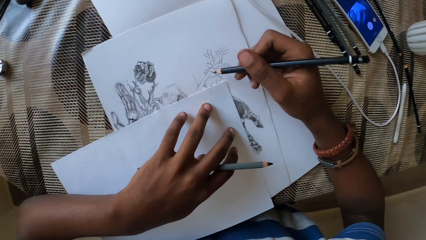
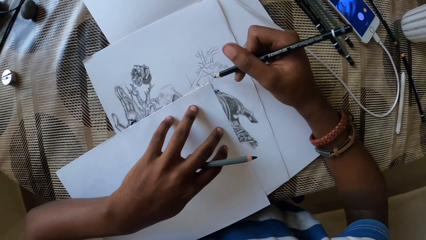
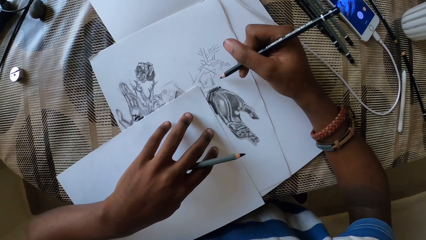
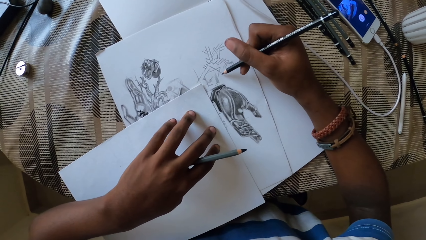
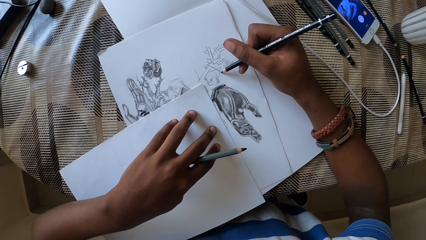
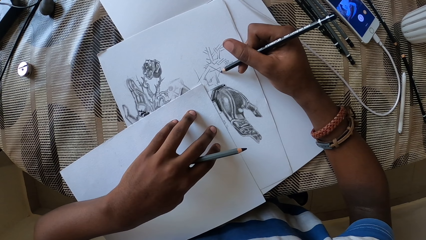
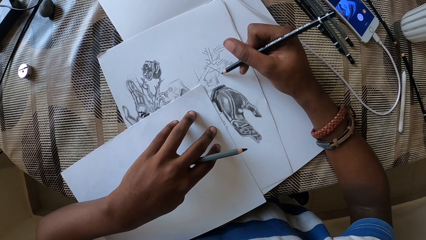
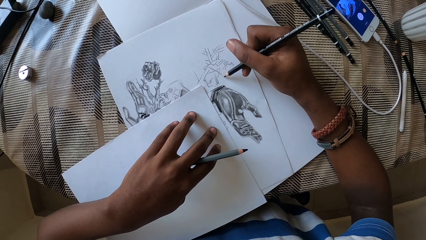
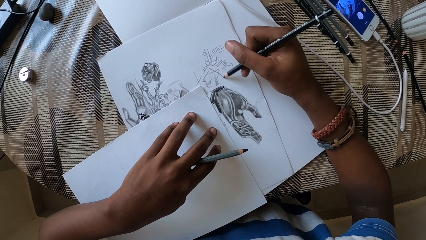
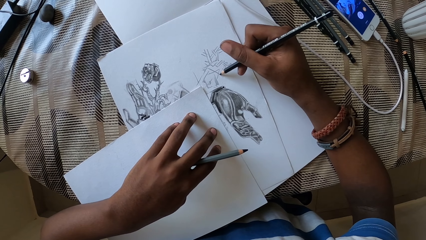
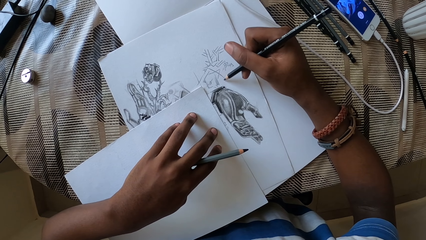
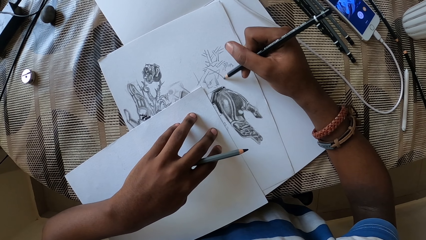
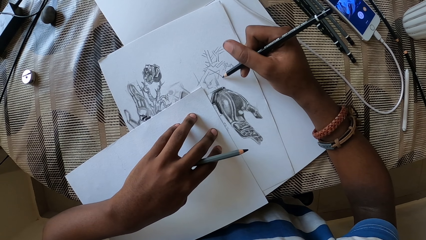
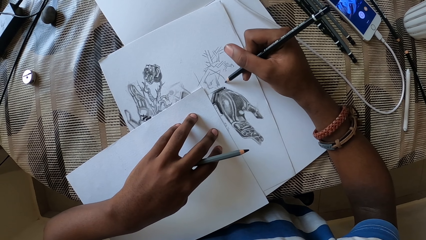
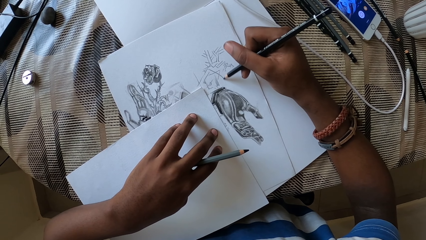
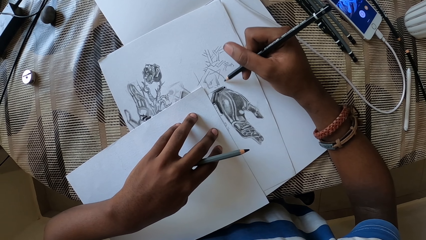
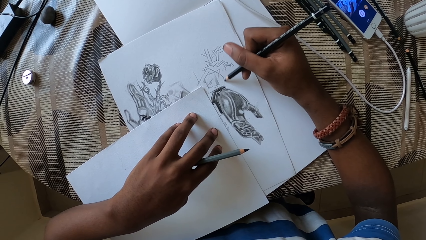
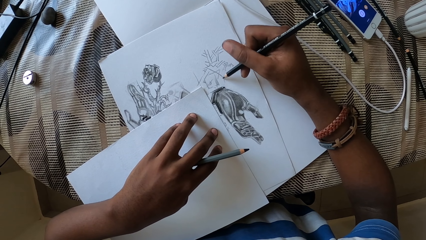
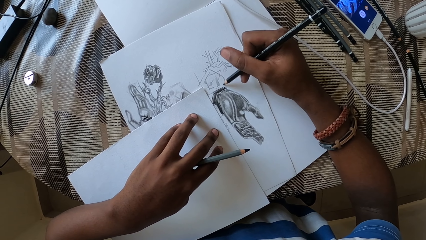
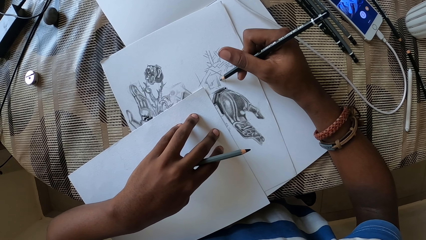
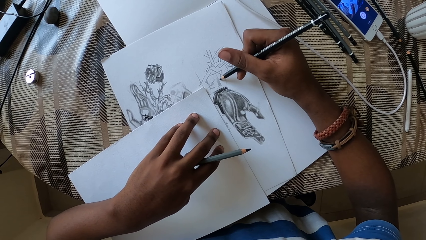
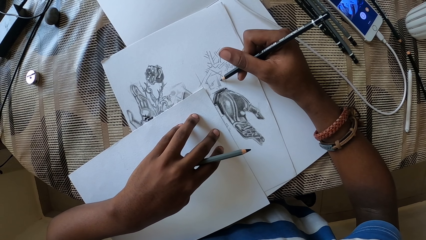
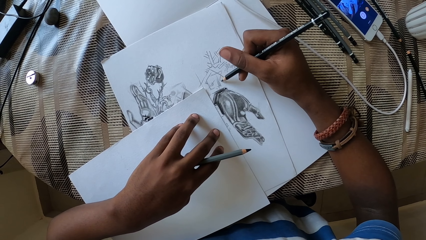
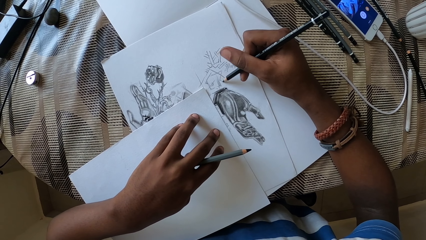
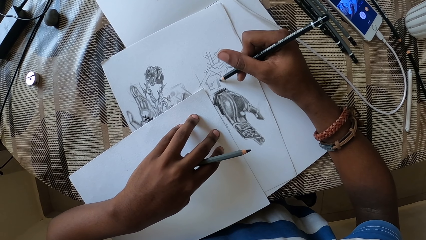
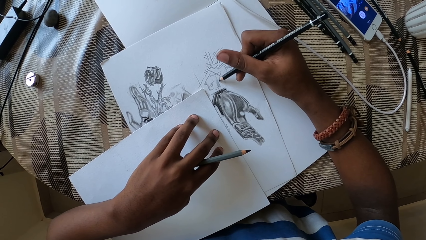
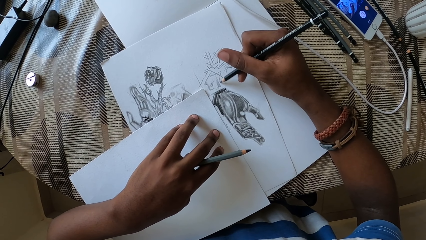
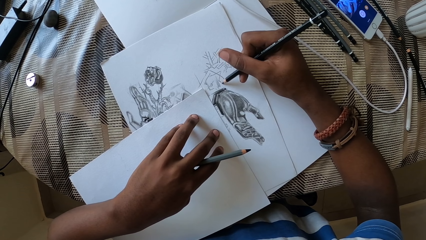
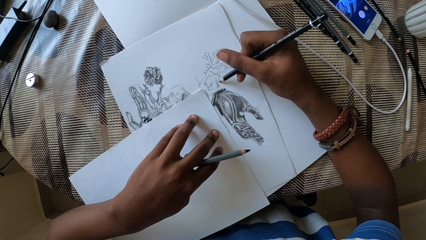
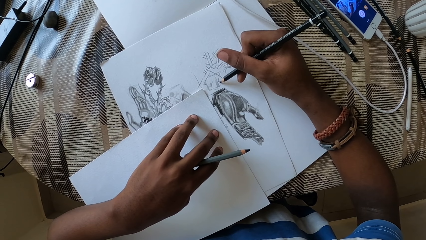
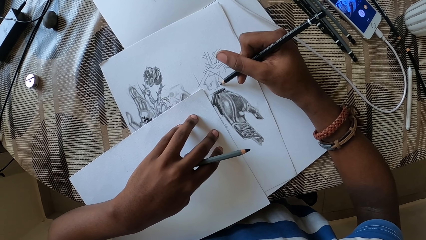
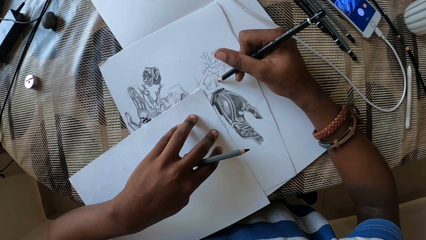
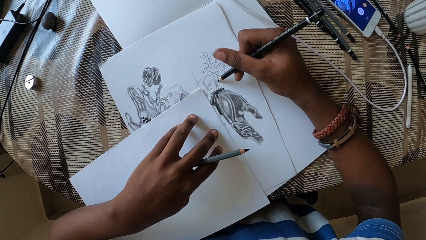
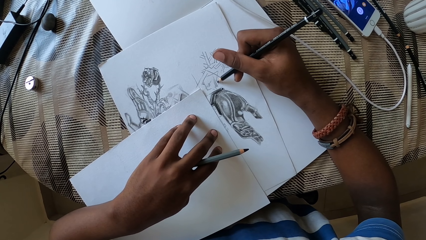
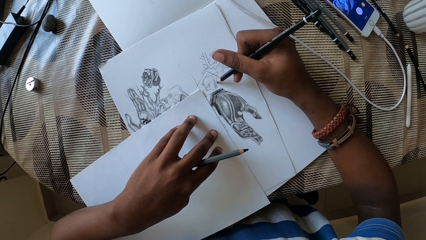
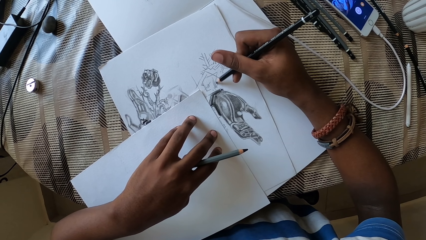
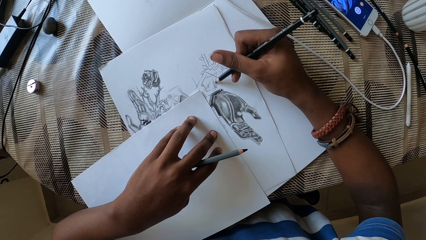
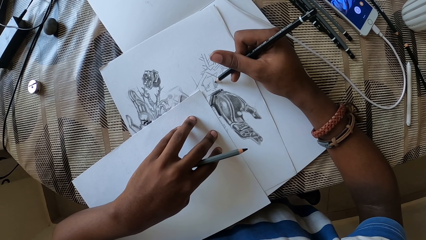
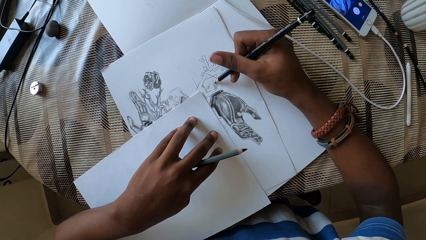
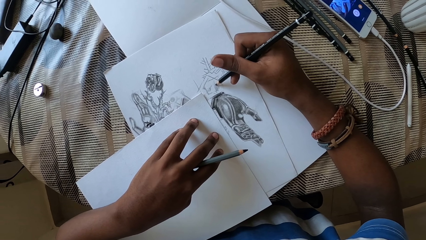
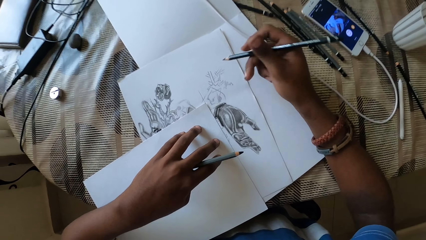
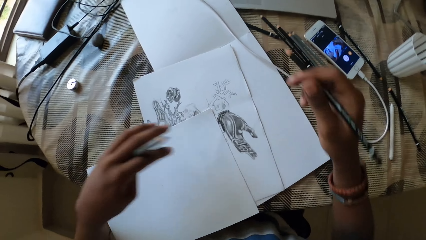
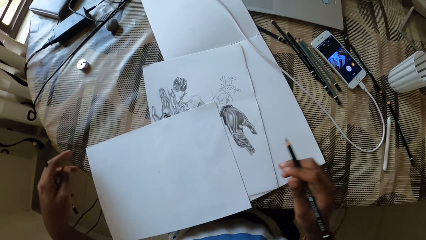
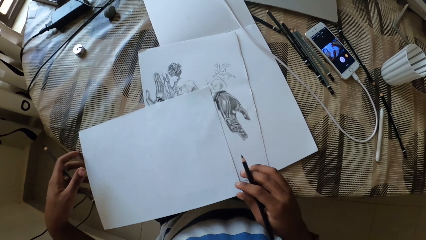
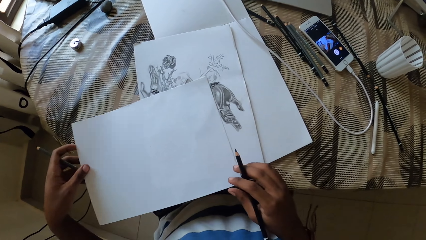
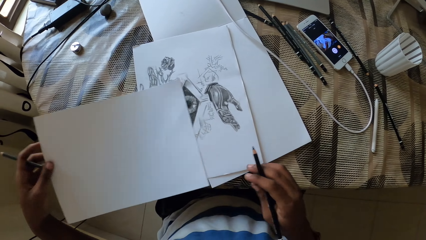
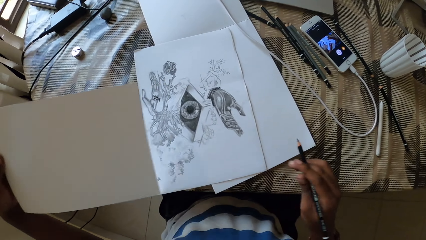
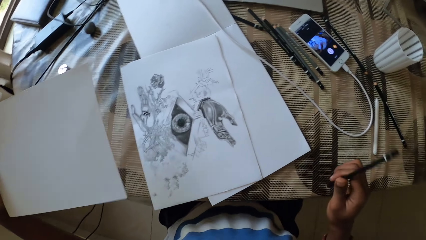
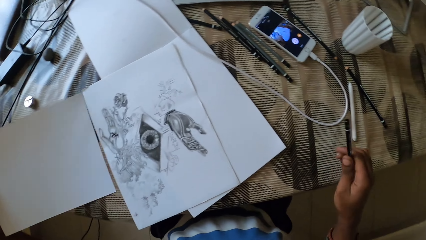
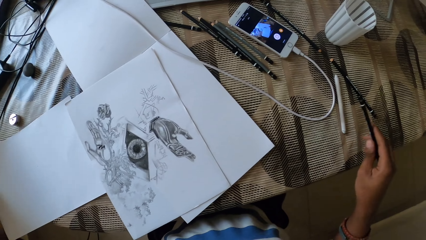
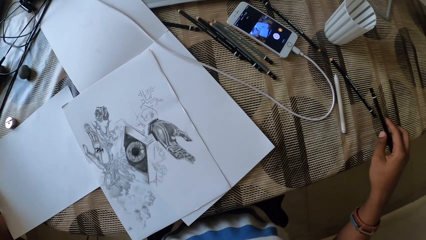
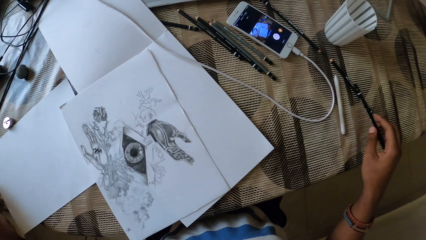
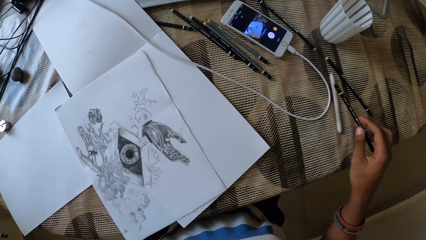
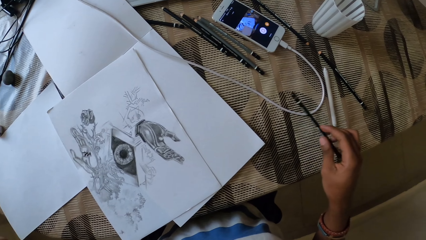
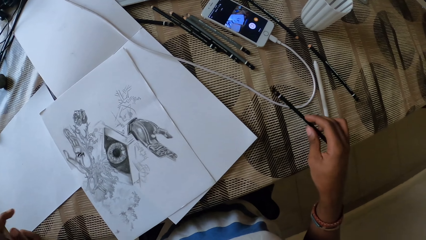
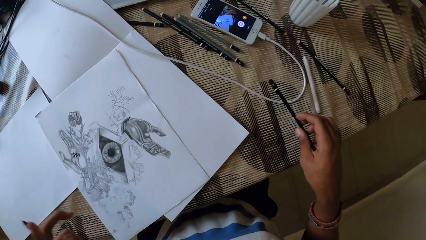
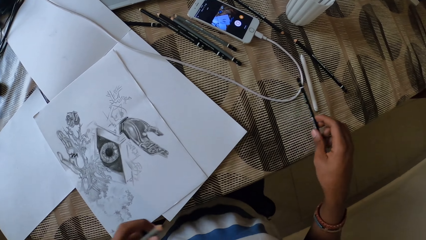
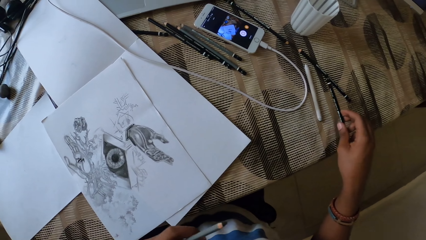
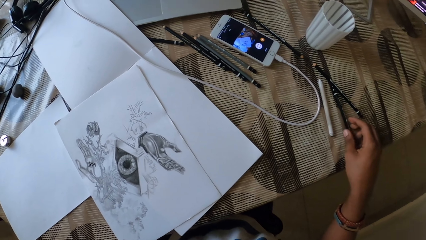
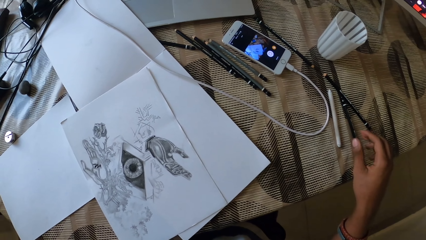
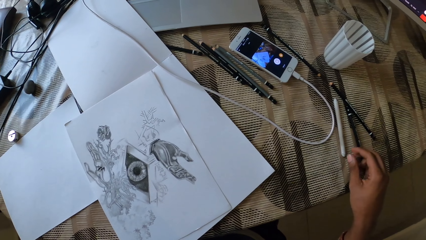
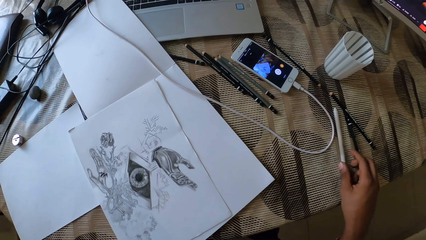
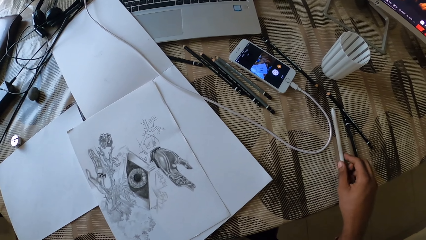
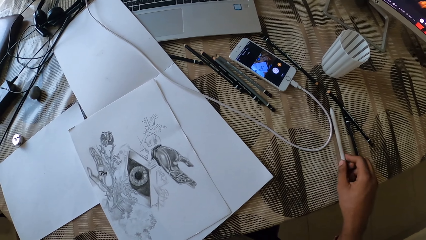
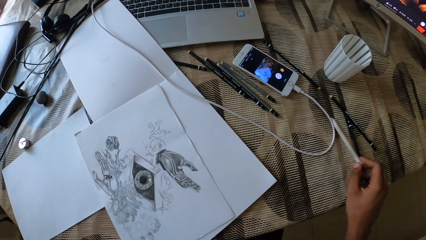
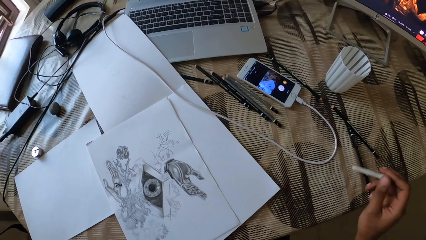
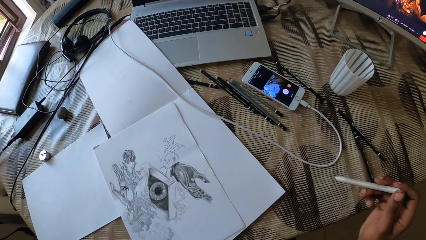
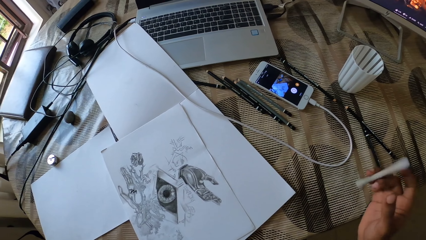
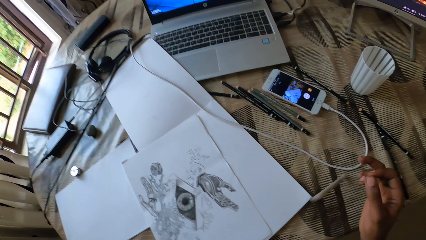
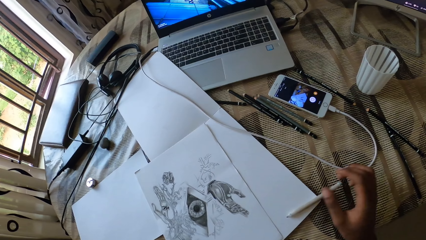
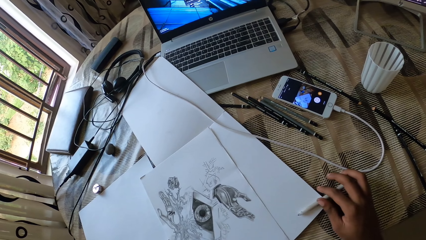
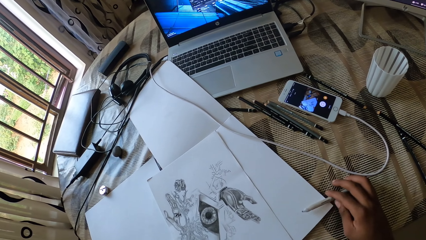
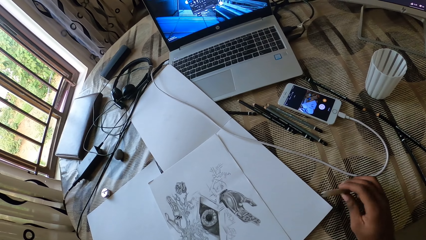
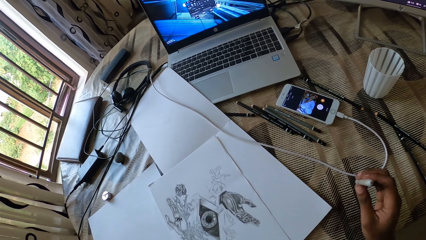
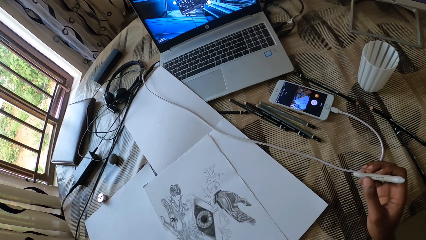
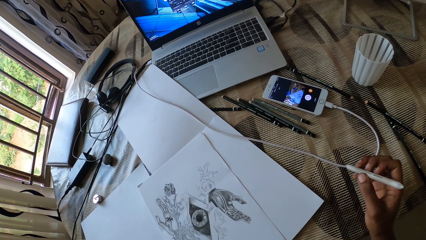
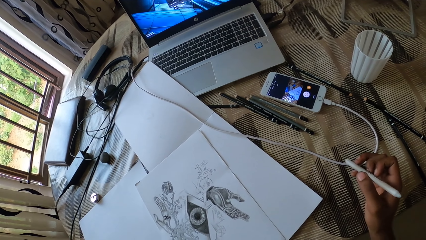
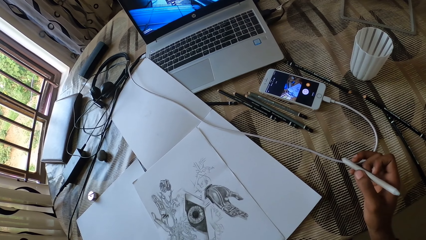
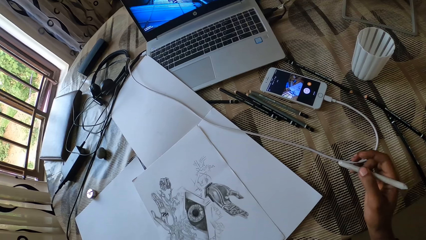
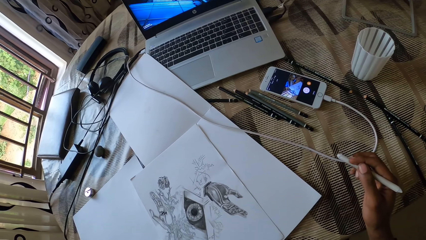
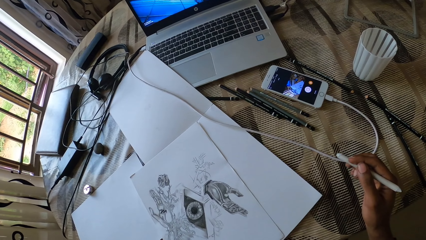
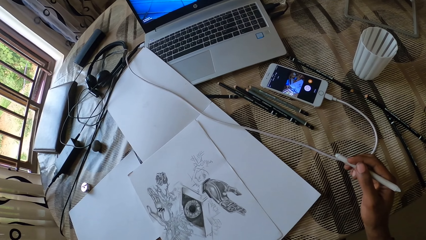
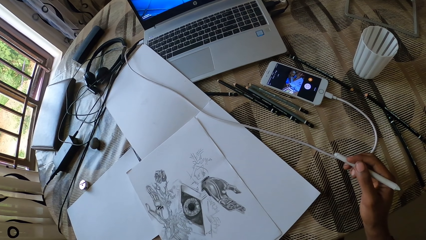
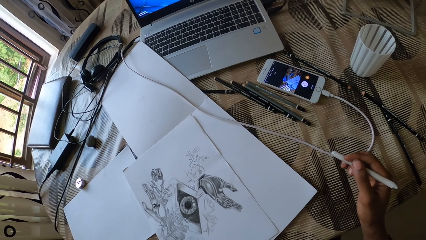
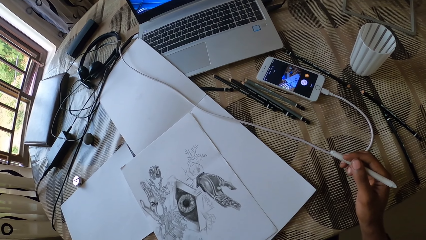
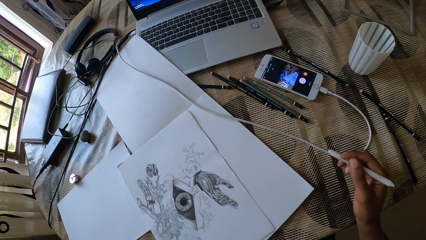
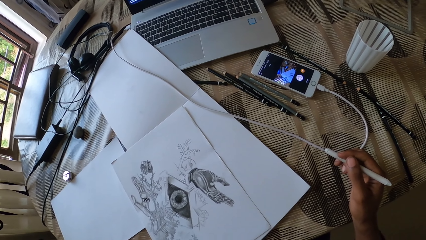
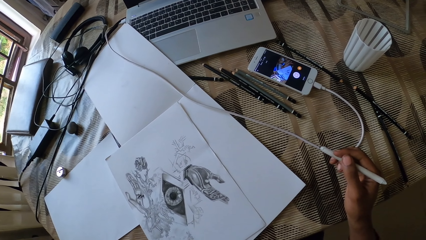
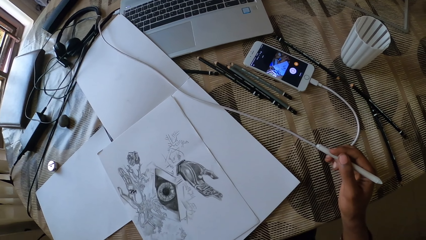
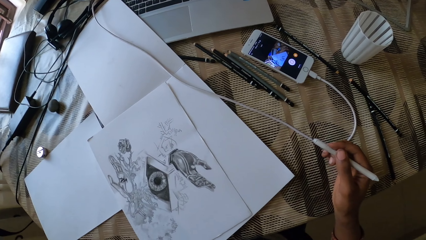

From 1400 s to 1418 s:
The camera wearer draws on a paper with a pencil on the right hand. They lift up the paper on the table with the left hand. They drop the pencil on the table. They pick up a pen on the table.
